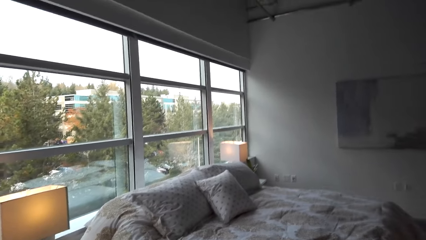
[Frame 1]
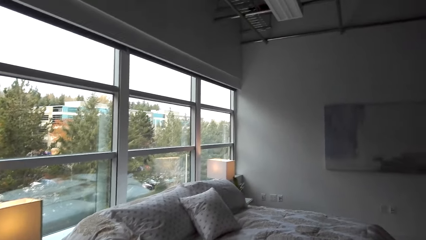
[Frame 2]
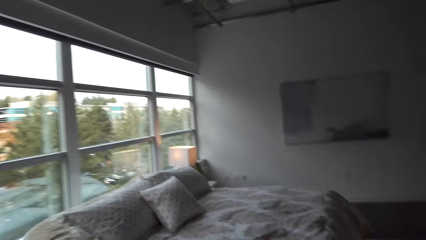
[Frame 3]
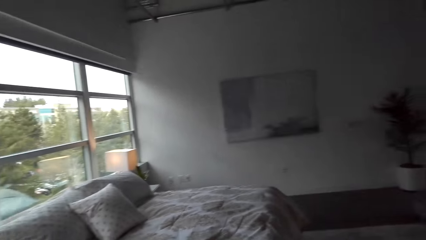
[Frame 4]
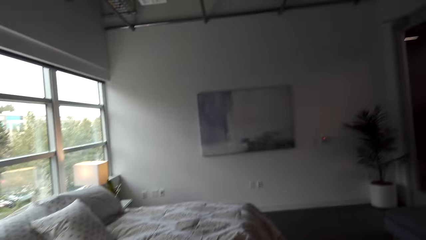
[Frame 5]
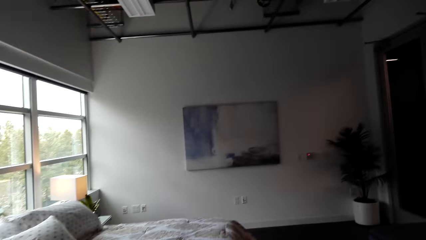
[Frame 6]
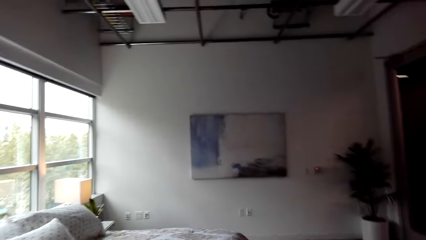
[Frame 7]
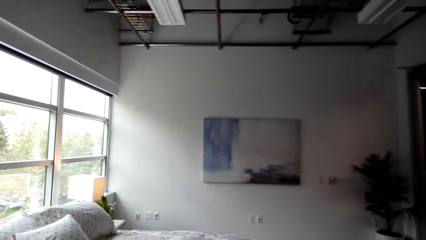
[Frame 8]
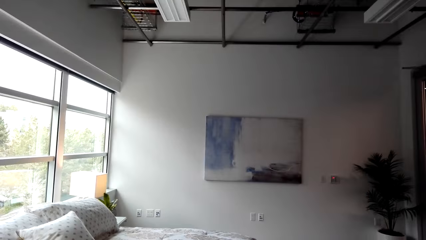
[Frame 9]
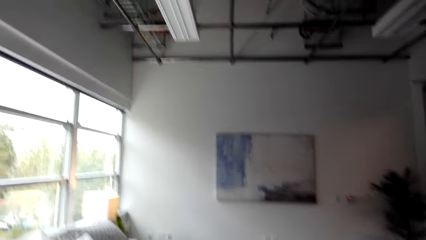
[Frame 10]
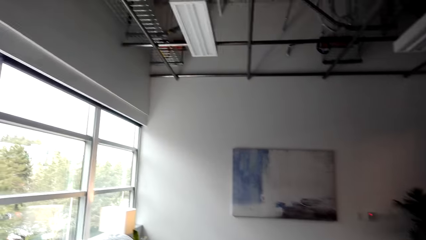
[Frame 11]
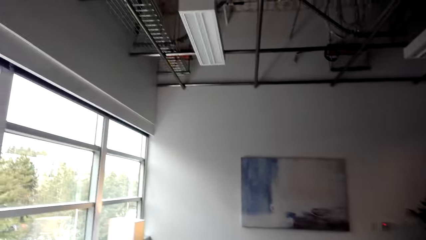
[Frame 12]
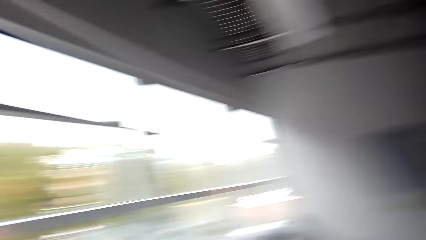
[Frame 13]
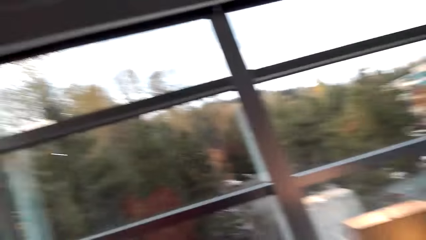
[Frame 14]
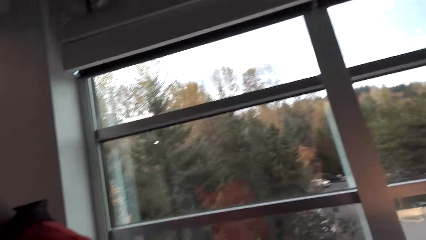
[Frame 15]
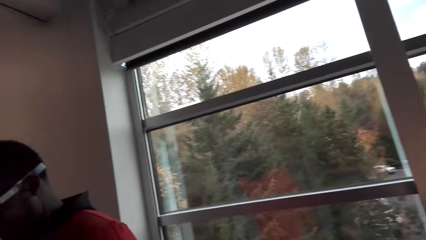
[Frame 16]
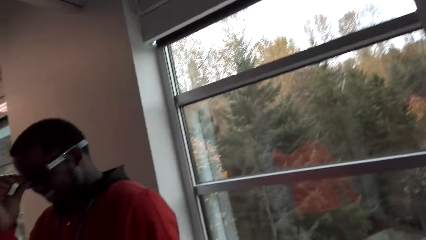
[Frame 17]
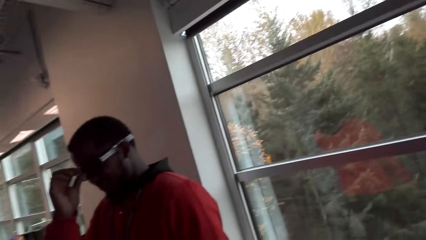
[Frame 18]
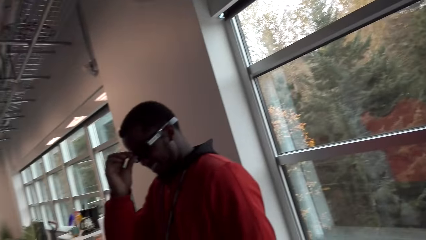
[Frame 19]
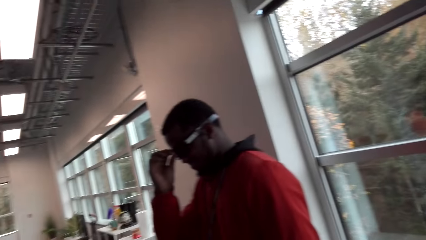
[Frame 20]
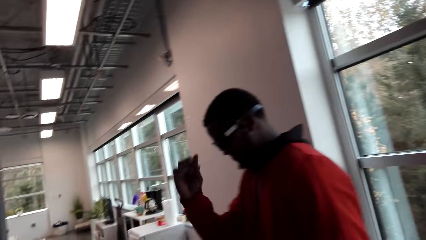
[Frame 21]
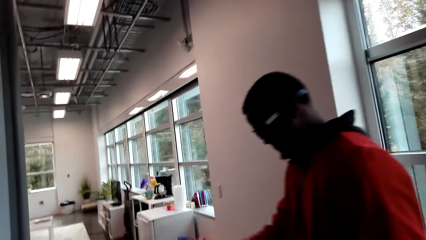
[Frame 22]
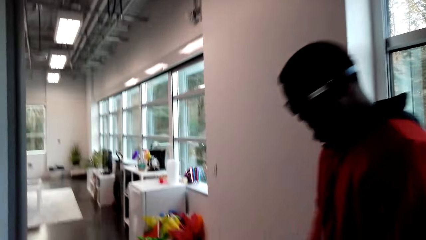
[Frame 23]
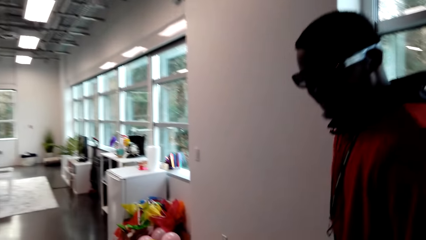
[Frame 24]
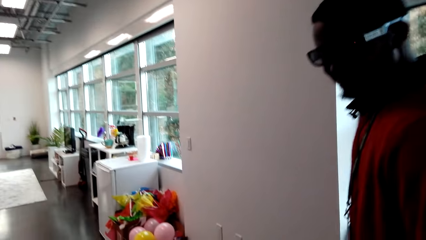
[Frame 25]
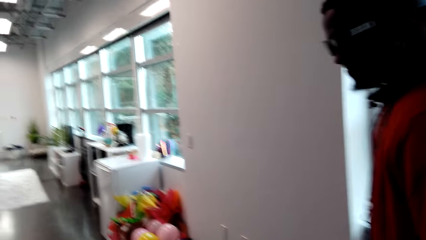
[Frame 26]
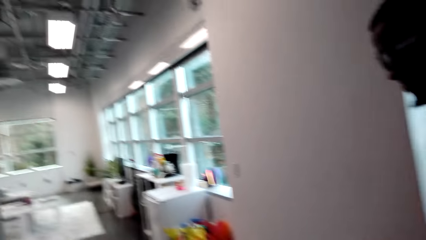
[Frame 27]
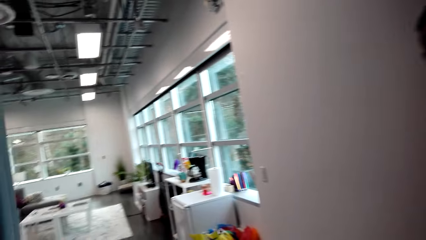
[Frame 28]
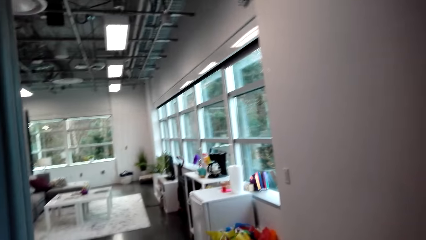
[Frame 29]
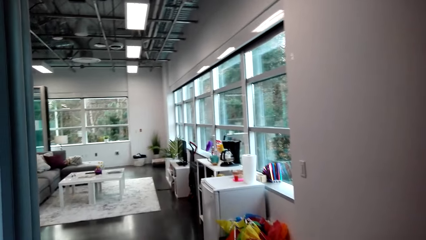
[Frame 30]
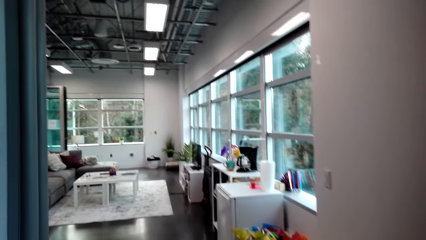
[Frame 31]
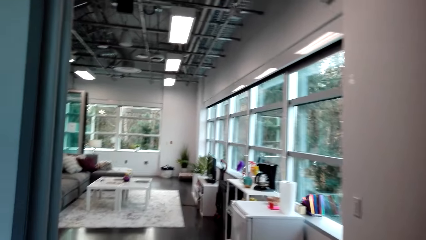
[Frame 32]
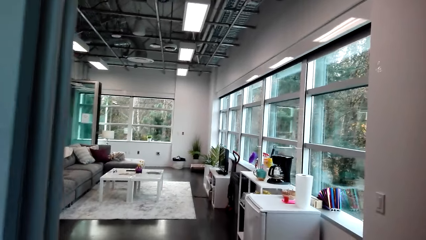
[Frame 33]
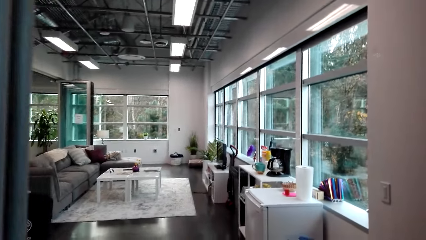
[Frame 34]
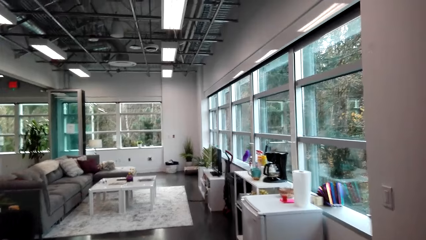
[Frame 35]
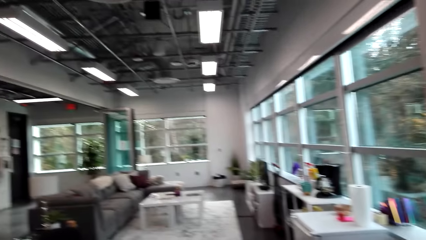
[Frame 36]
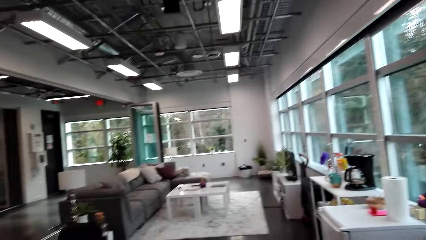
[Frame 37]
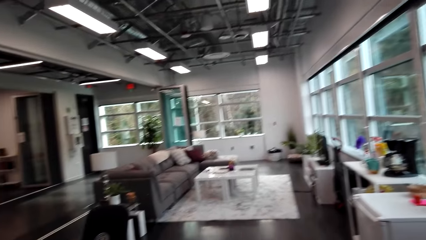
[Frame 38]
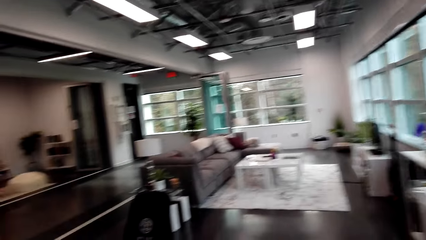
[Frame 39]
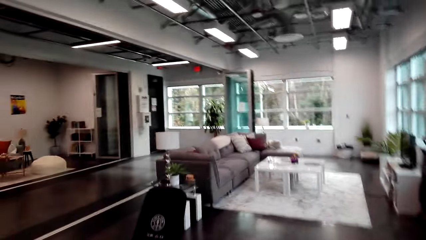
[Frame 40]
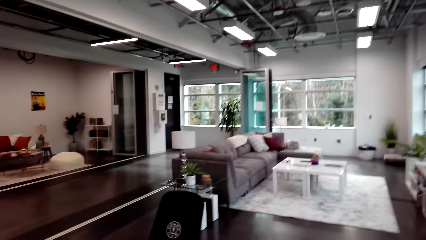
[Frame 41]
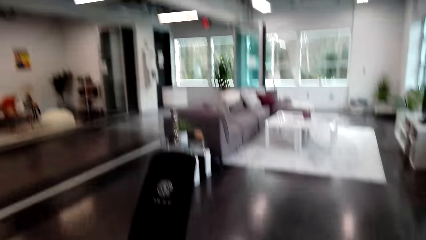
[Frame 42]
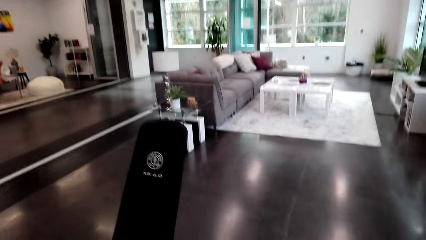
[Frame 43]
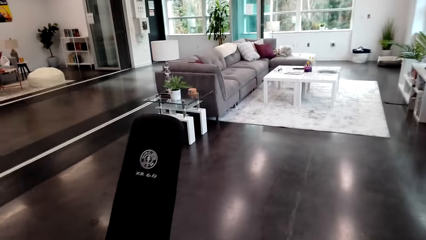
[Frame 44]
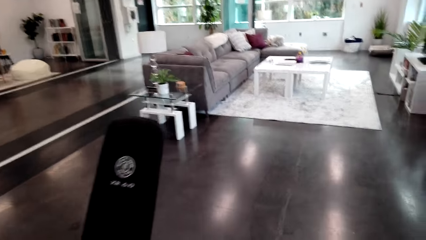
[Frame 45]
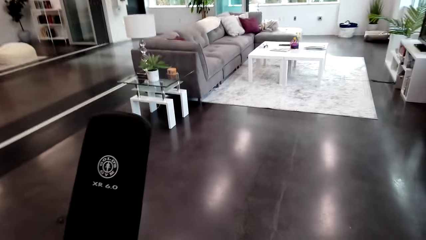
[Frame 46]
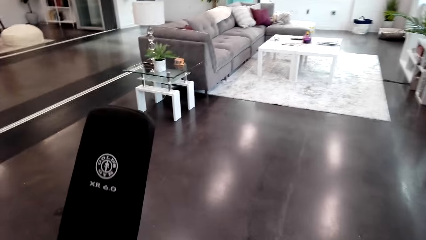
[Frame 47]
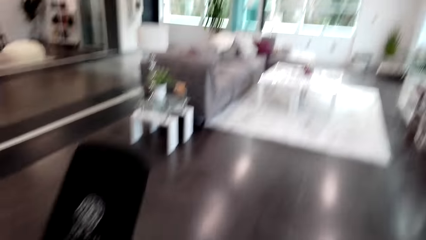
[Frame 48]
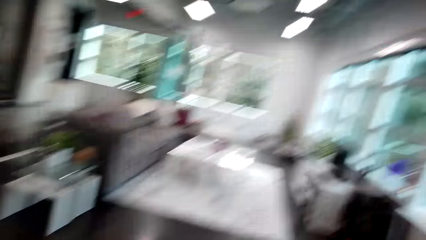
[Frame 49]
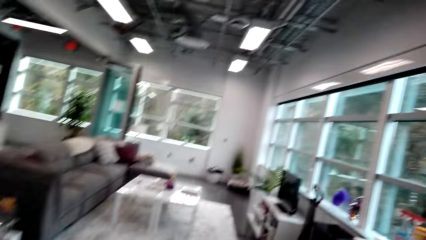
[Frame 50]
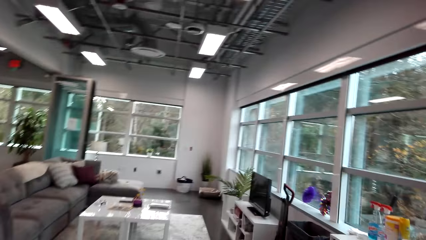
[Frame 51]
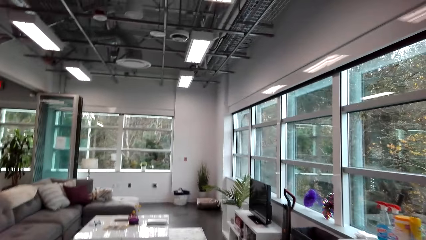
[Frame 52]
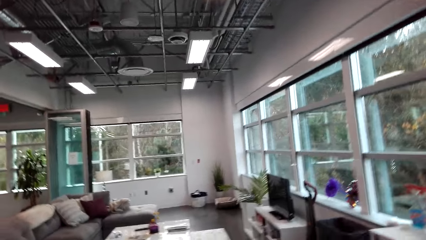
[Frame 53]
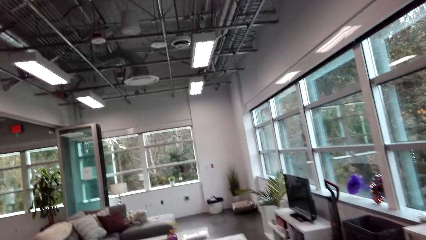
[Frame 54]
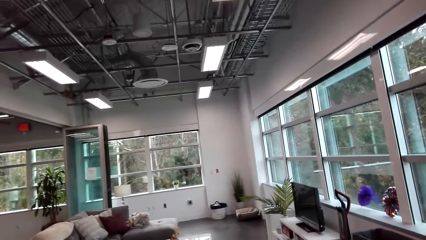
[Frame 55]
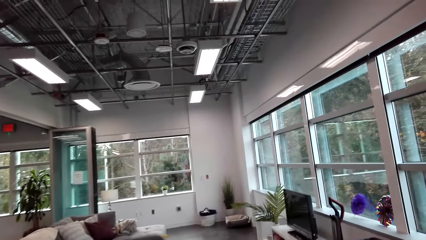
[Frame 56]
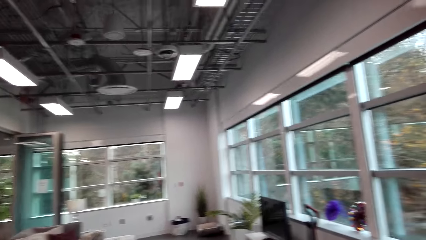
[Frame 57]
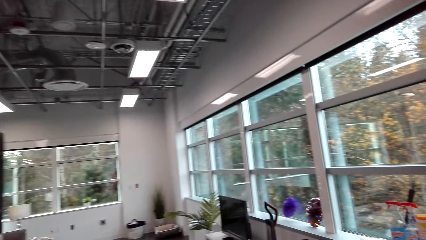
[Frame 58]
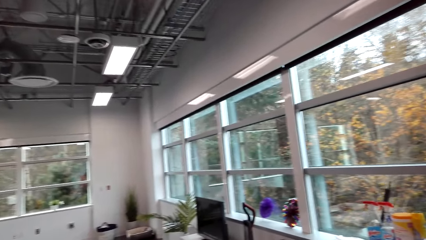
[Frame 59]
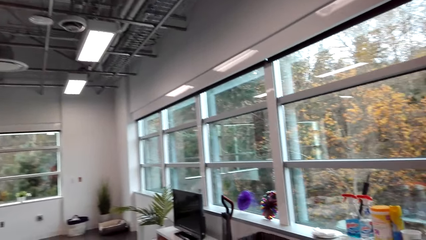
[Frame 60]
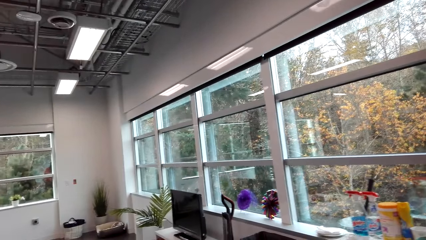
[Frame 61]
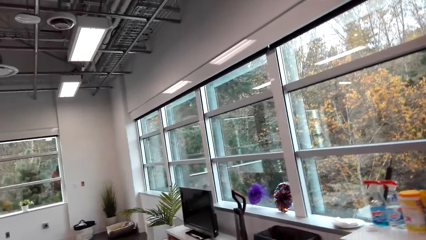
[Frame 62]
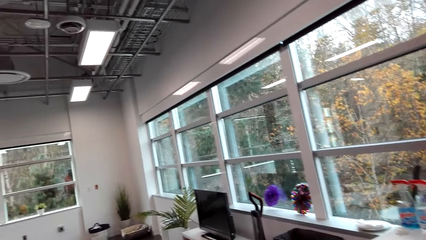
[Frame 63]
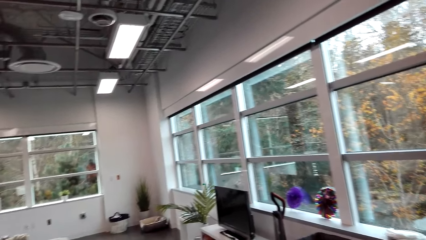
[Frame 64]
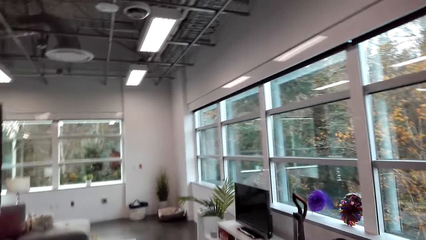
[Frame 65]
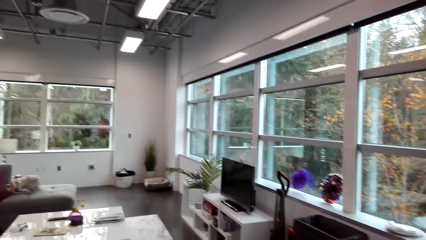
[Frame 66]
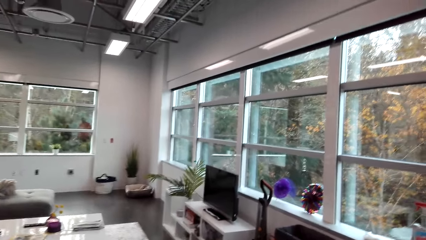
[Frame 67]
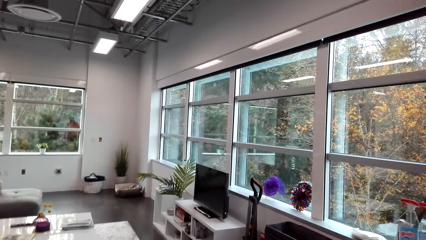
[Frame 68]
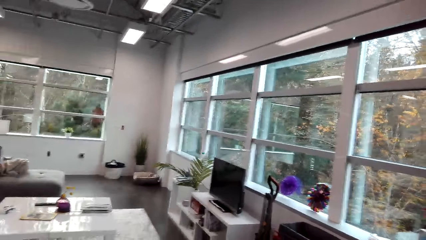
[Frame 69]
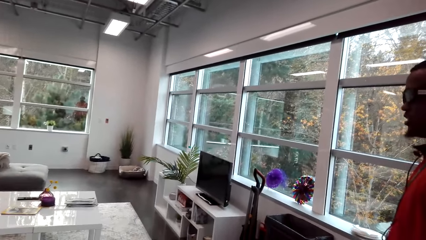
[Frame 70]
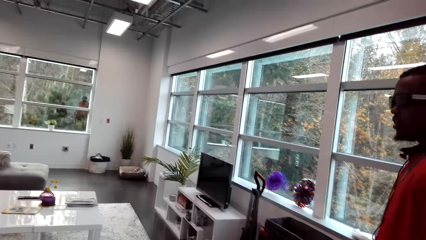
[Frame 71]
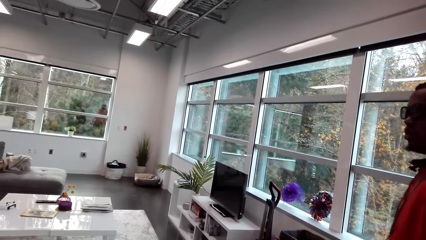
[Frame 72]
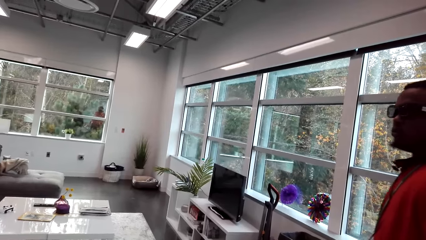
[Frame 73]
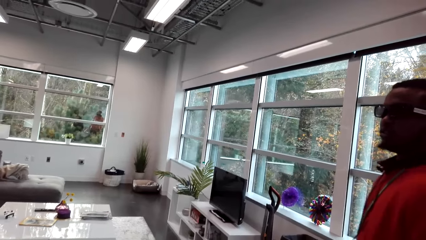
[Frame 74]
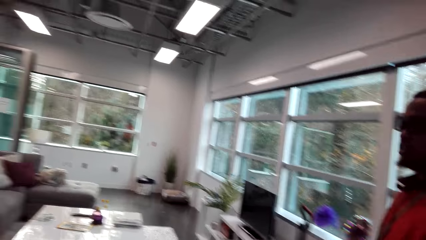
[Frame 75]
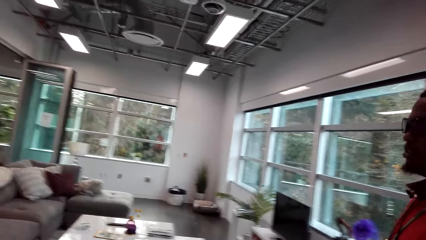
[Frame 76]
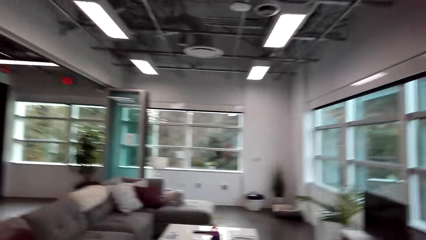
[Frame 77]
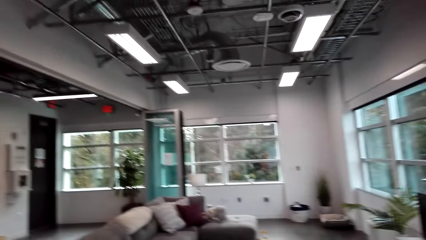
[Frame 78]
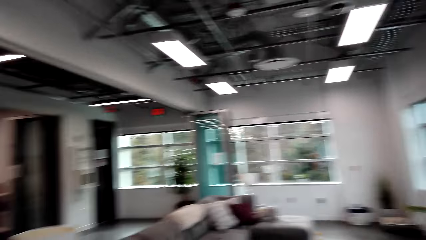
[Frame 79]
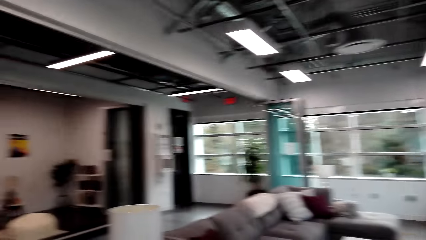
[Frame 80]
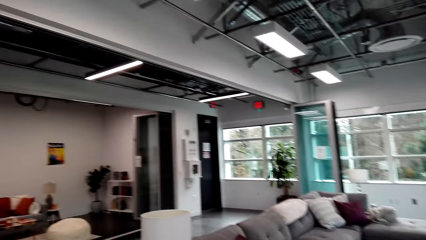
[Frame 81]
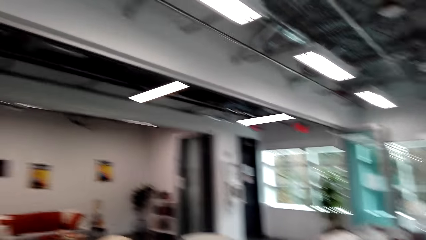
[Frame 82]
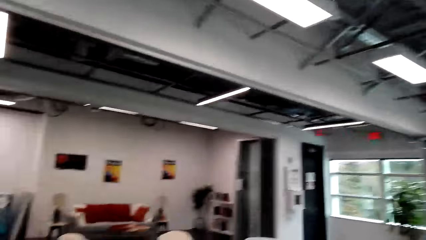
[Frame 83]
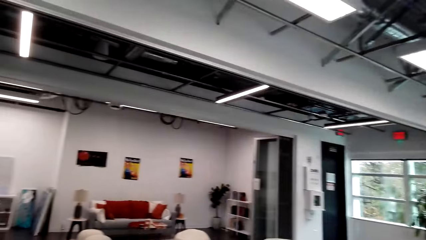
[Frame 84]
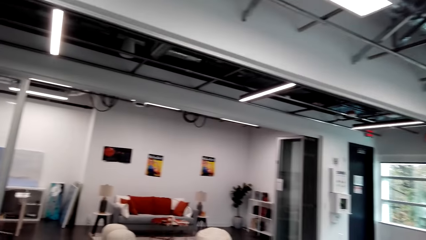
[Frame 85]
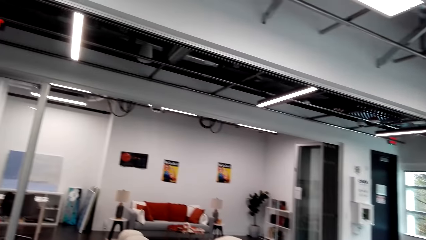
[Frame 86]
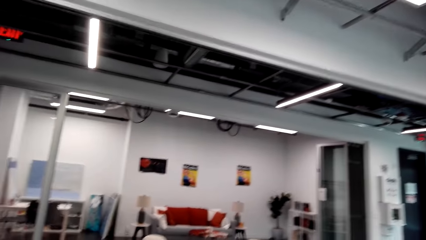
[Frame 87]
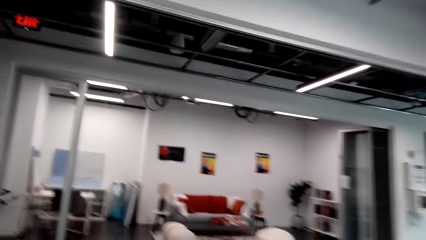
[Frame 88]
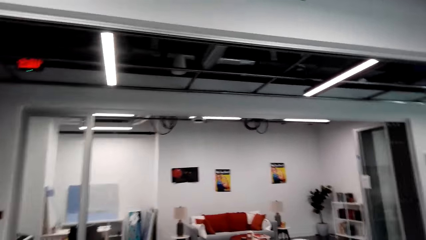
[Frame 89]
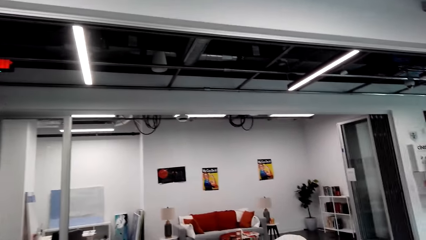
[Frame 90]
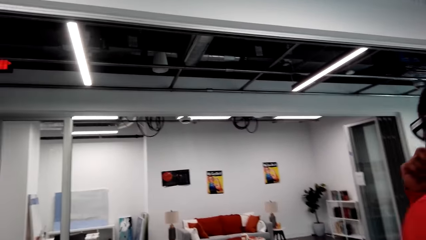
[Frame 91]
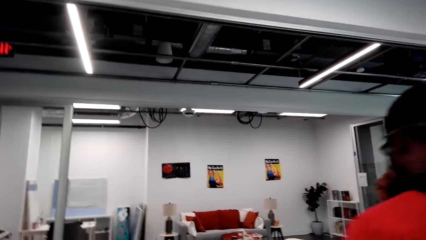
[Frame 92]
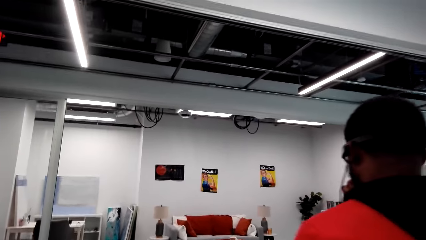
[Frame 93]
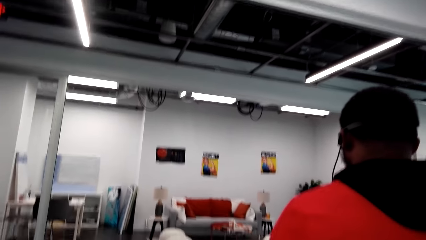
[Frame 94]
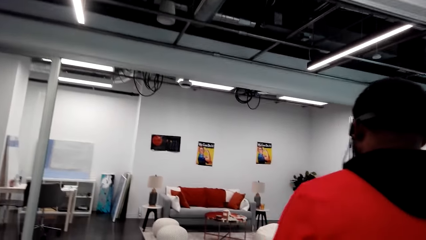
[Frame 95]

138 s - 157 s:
A man talks to the camera wearer. The man touches his eyeglasses. The camera wearer talks with the man. They walk around with the man. They talk to the man.
